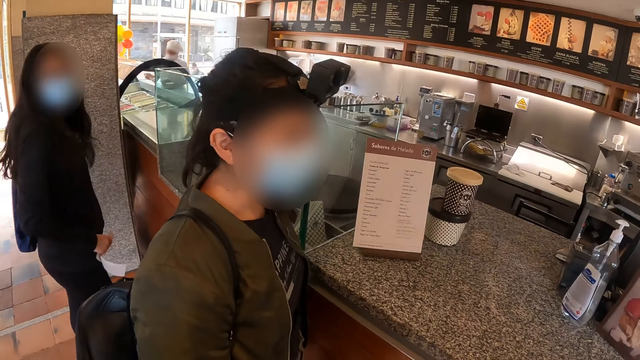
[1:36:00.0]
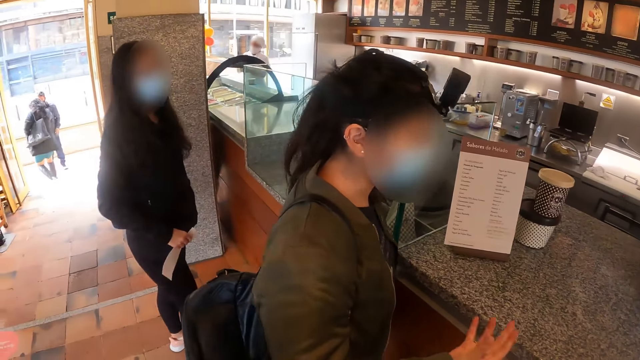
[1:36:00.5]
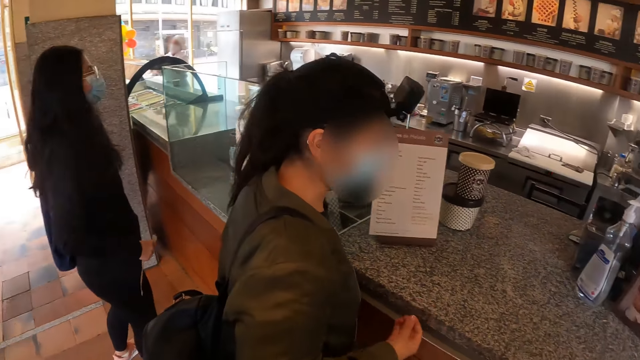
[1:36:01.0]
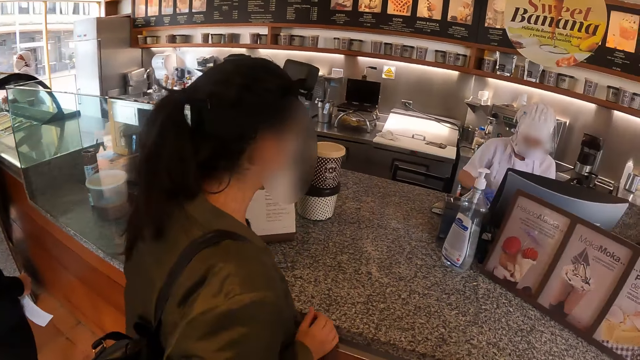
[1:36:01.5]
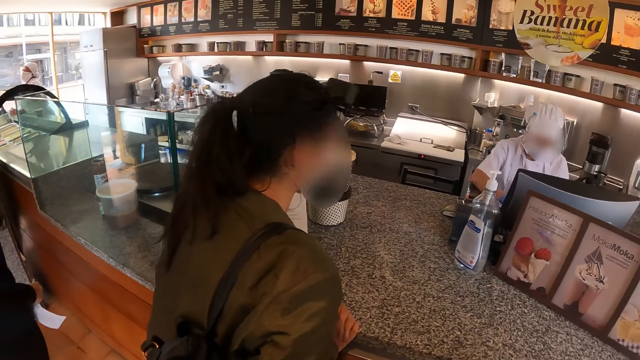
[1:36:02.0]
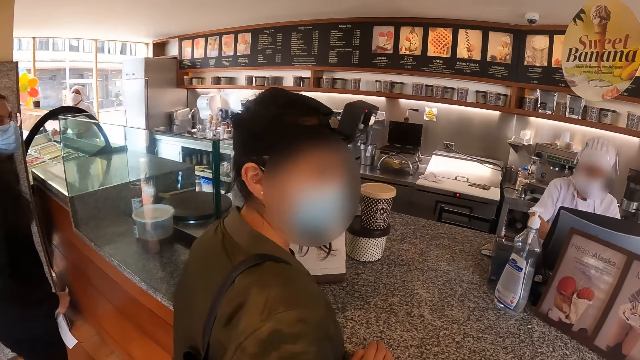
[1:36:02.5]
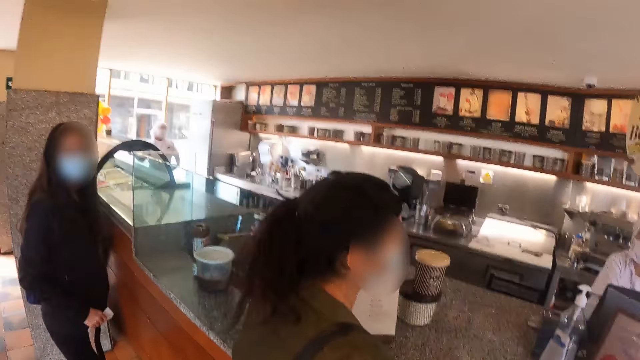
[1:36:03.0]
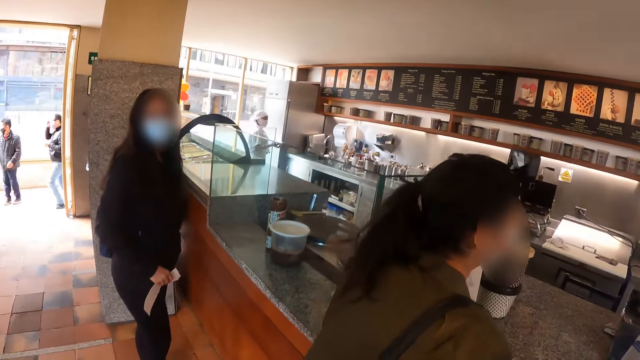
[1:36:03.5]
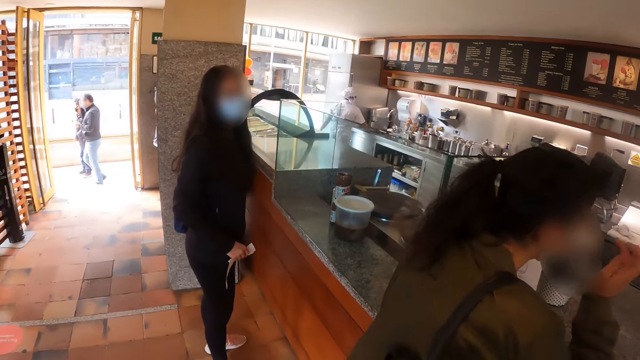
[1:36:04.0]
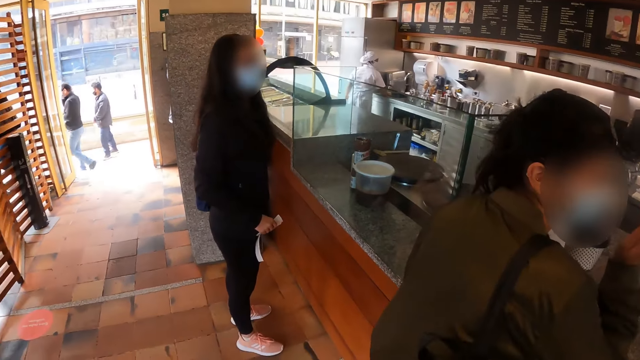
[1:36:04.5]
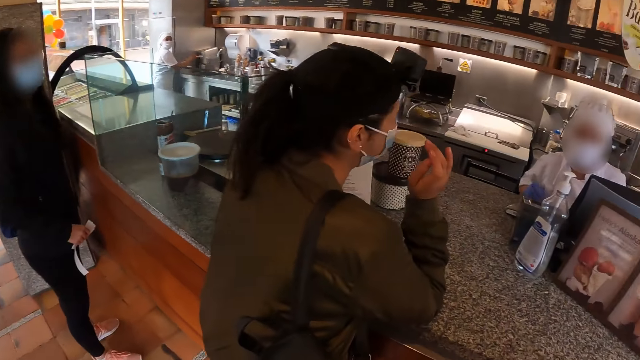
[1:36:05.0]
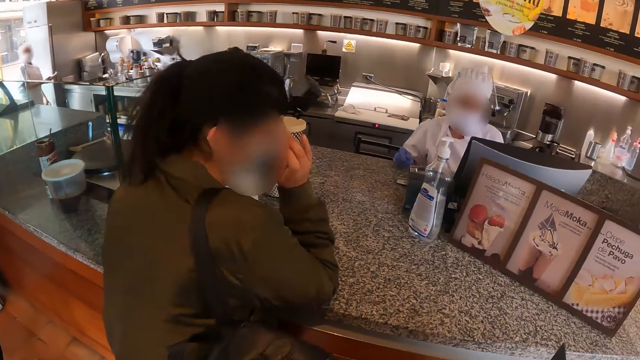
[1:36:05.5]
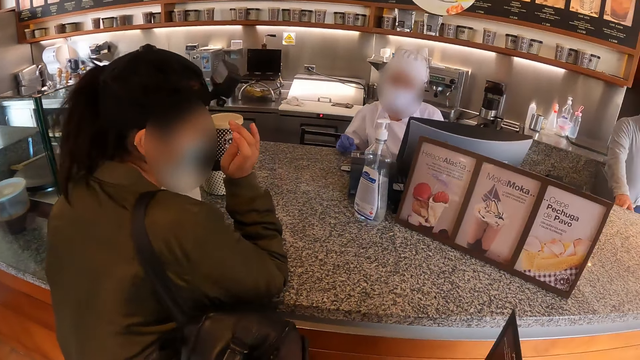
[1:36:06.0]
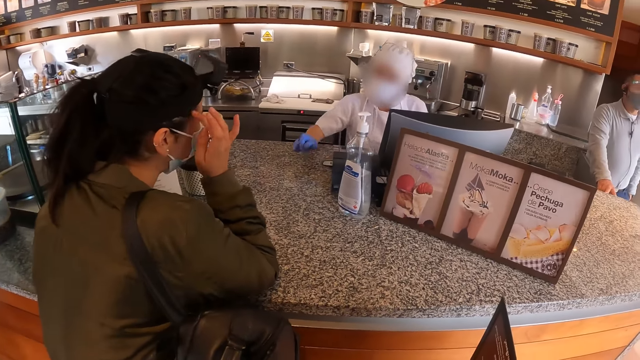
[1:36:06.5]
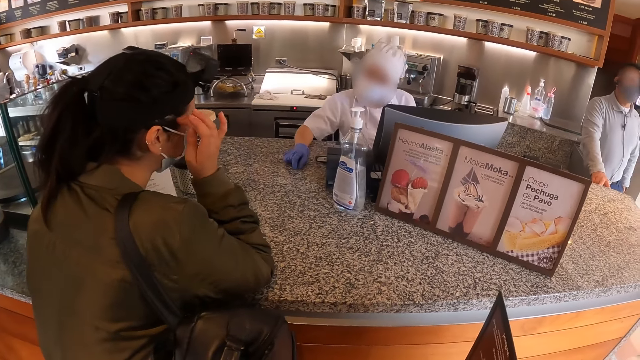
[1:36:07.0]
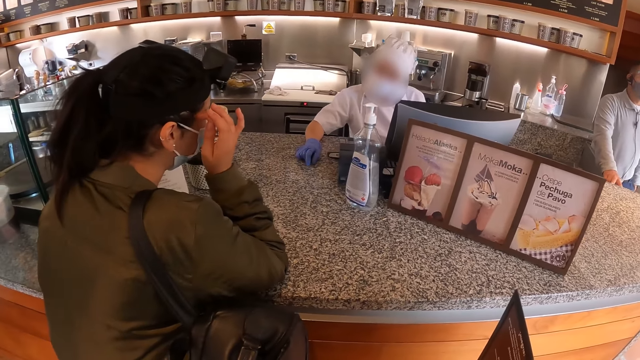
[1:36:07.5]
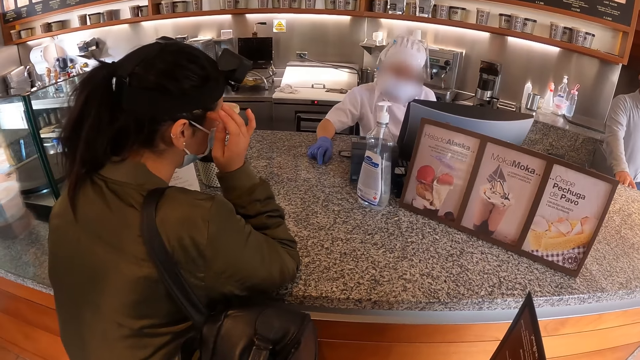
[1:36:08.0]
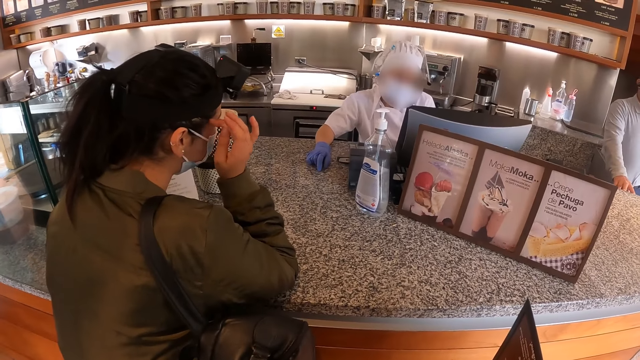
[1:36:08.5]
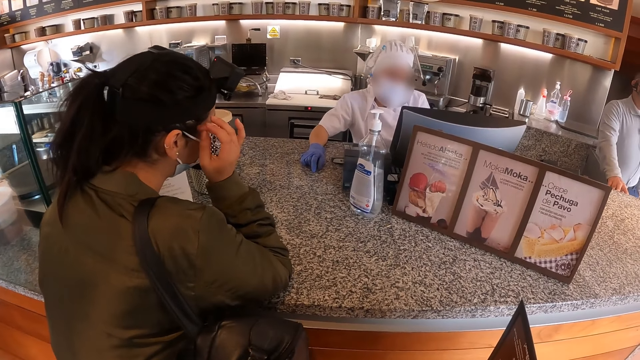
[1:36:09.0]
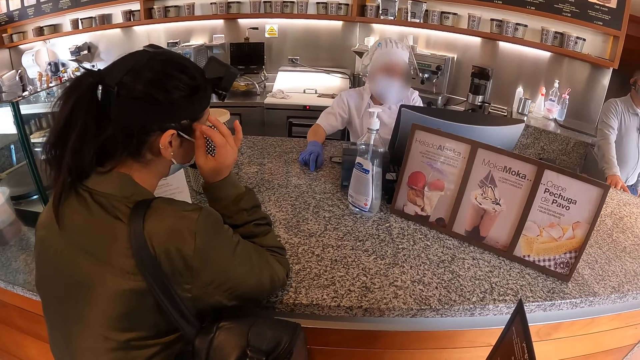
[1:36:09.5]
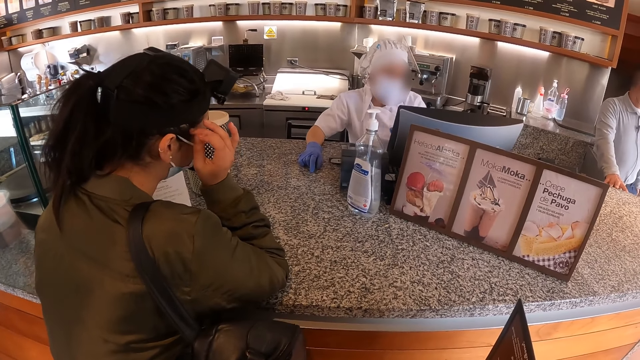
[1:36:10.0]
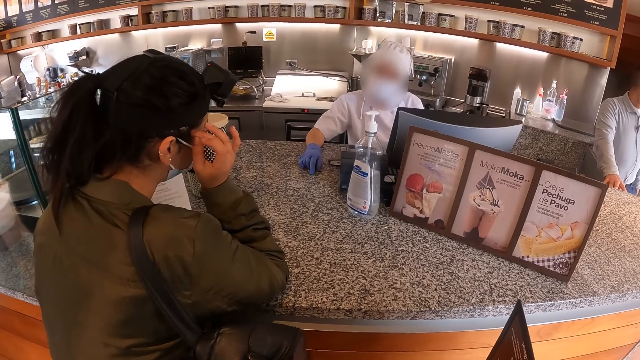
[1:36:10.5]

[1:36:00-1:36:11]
A woman talks to a baker.

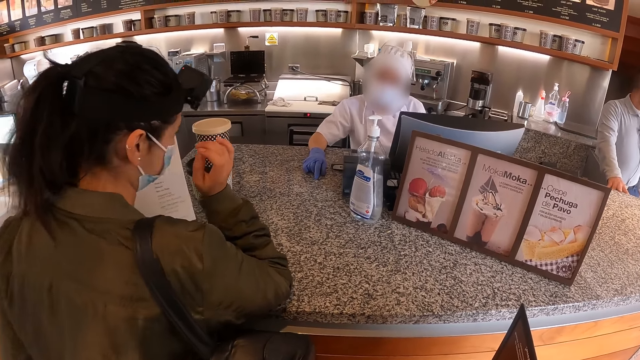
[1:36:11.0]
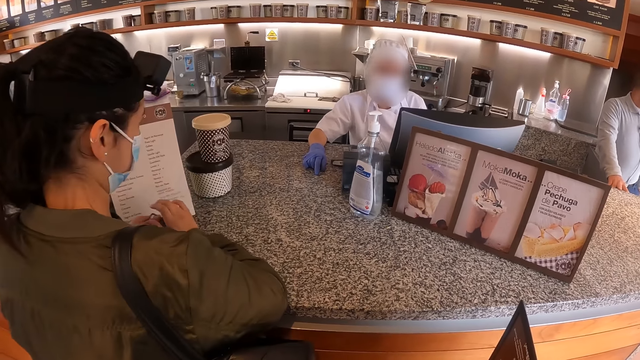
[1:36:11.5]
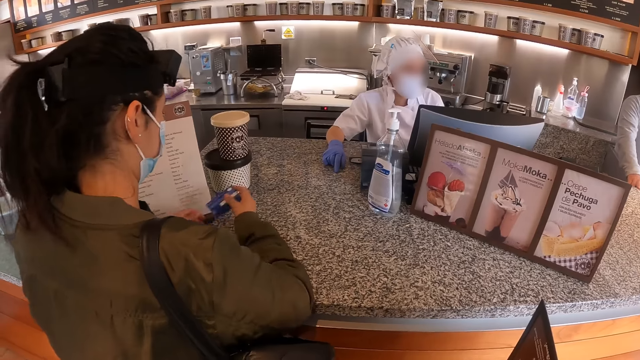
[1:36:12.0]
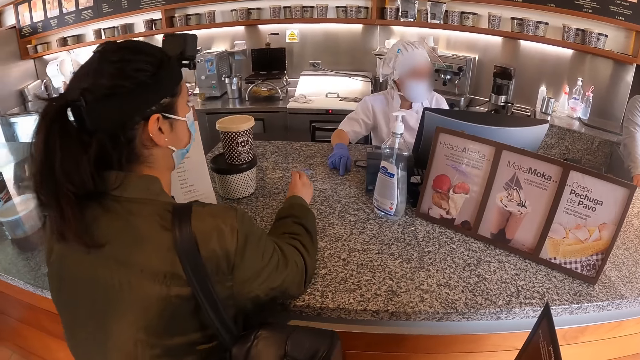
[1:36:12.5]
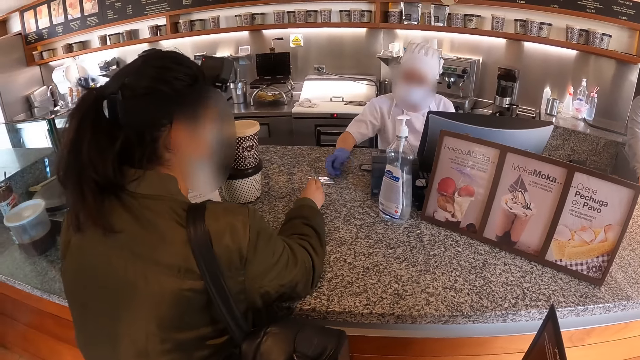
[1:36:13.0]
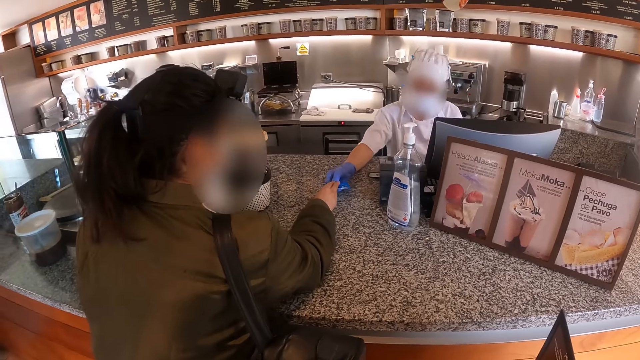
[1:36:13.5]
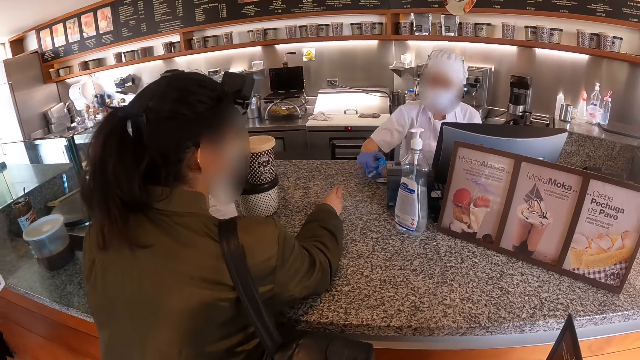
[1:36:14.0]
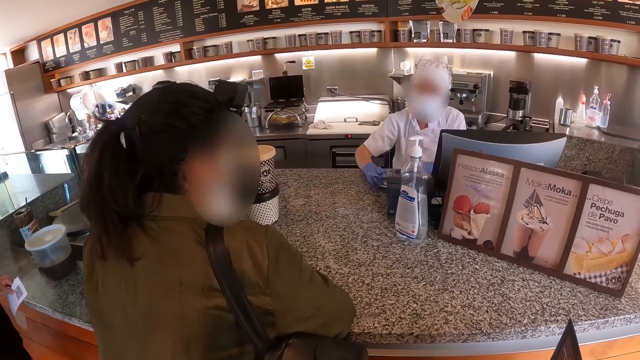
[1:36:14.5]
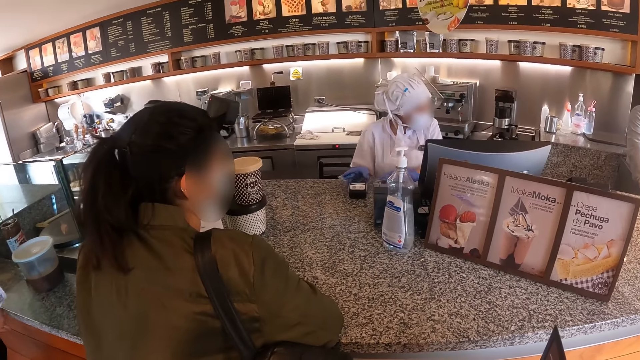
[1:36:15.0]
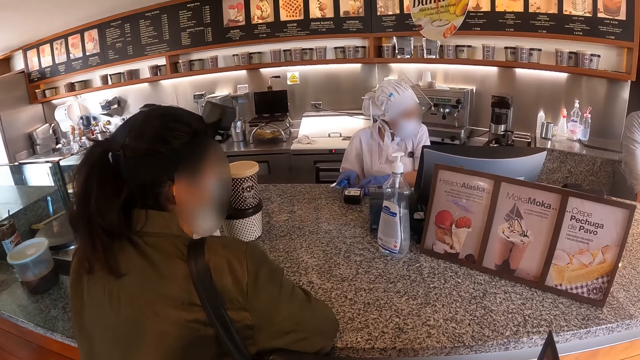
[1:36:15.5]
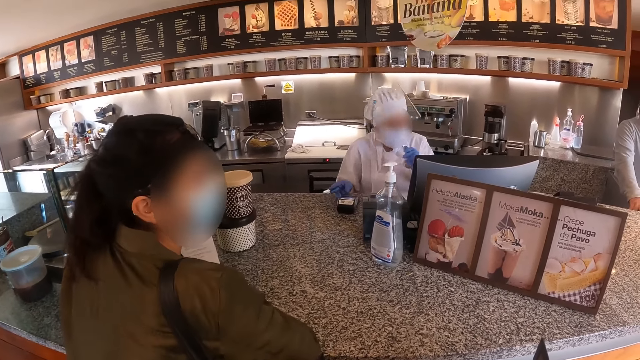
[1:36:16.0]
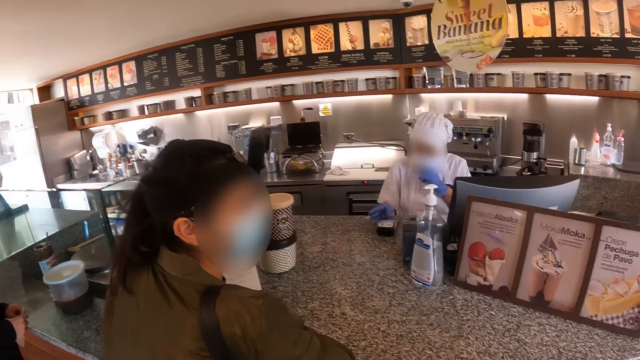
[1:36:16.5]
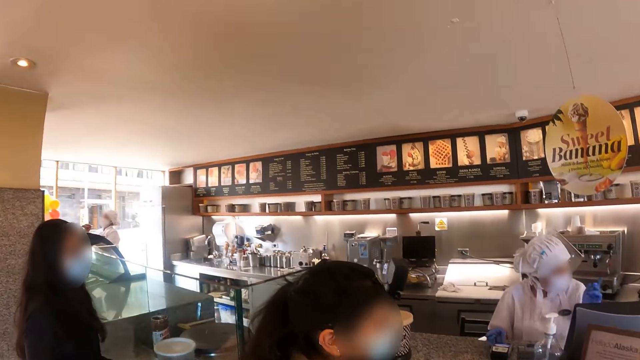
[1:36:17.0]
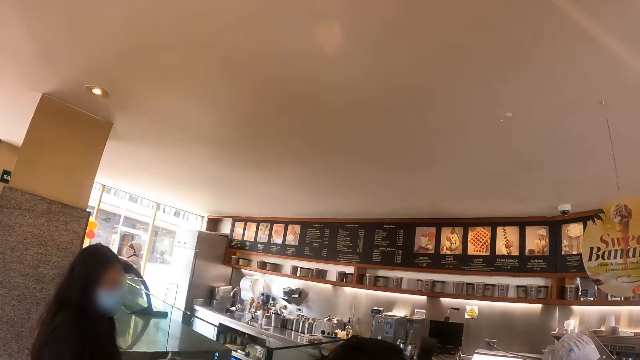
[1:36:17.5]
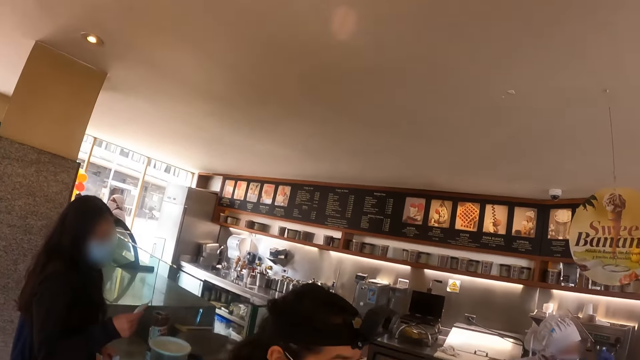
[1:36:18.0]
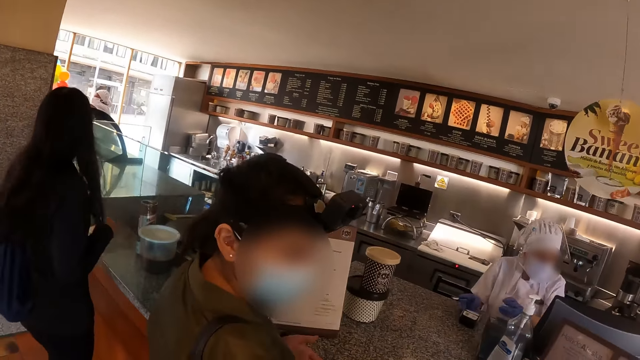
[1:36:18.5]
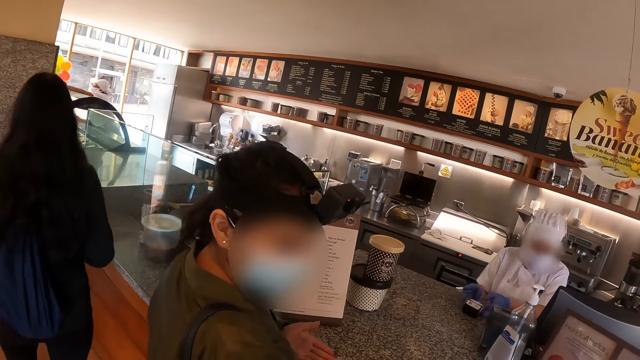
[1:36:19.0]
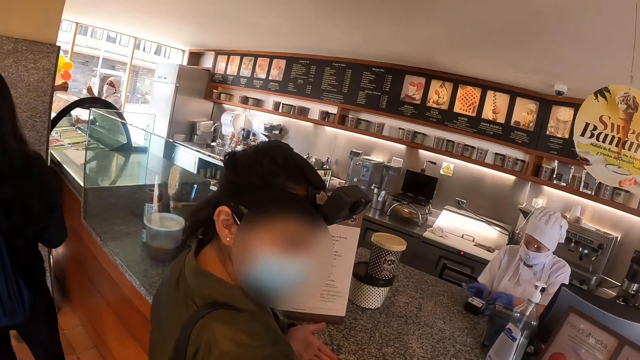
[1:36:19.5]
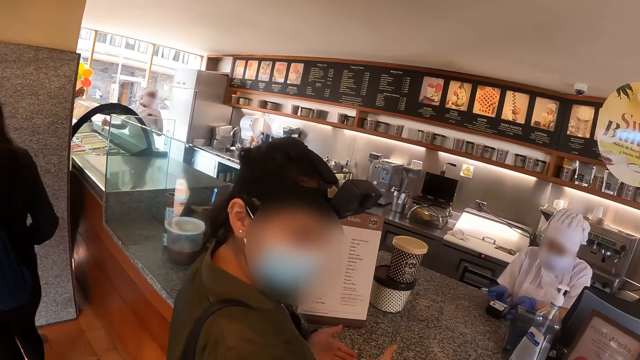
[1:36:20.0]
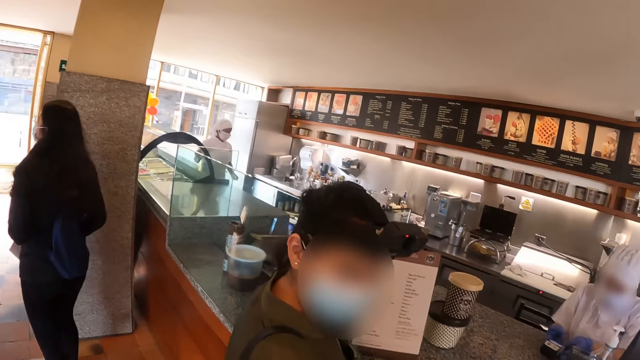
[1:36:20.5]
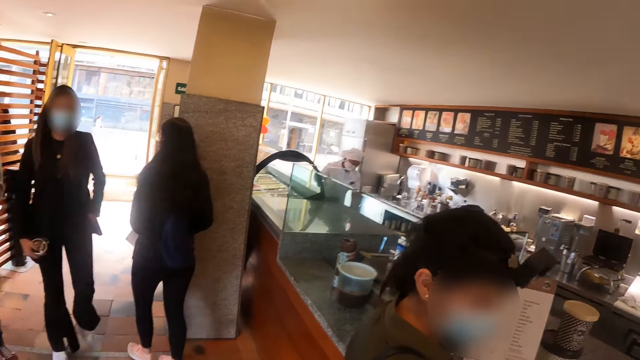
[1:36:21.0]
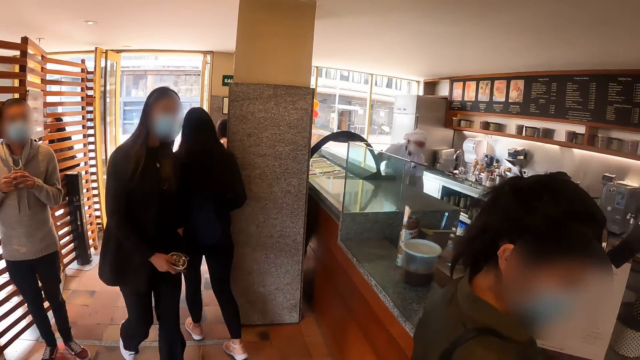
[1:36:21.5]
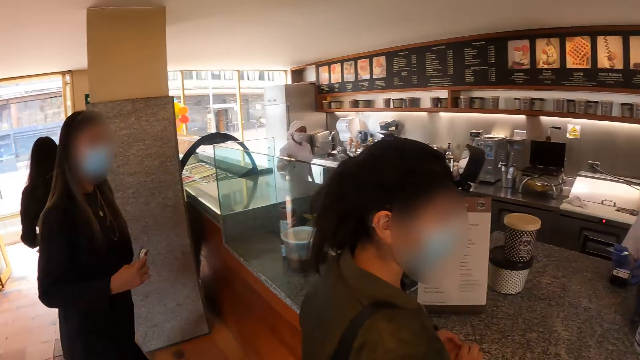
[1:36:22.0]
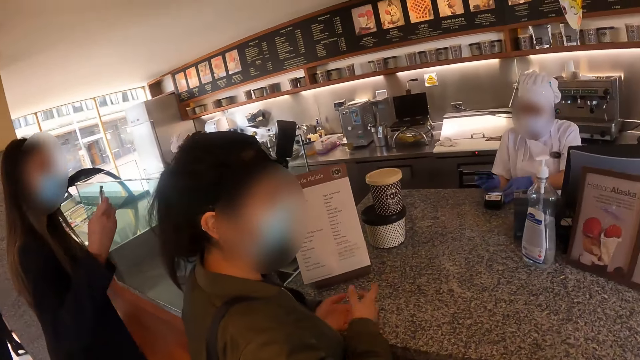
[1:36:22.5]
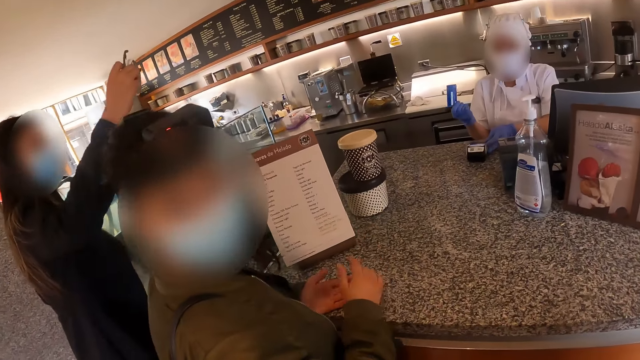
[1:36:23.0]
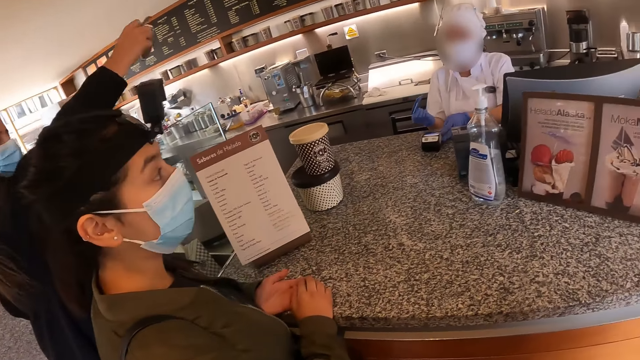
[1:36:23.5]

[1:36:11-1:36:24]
A woman gives a card to a baker. The baker picks up the card and uses a receipt printer. The camera wearer converses with friends. A person walks in the shop.
